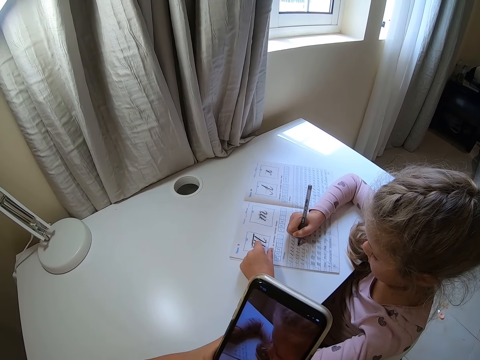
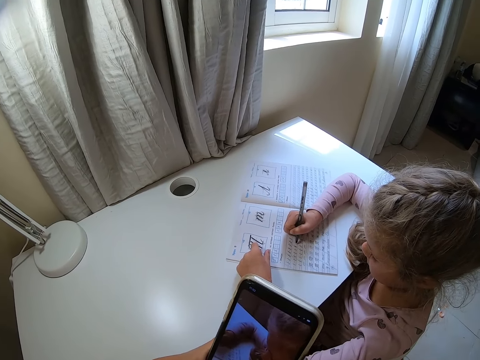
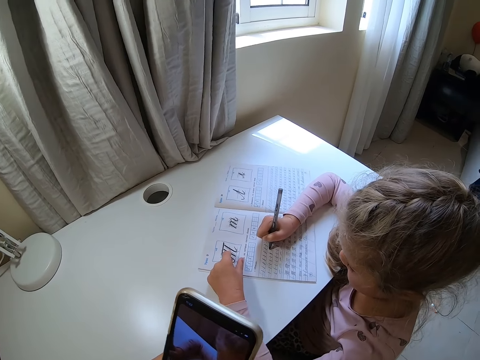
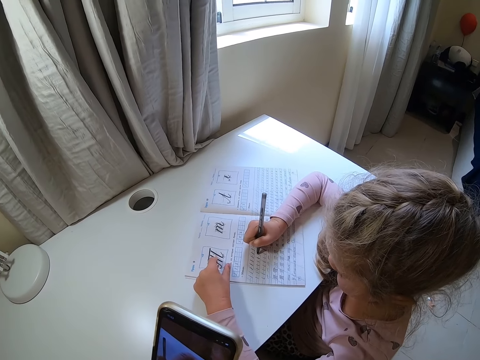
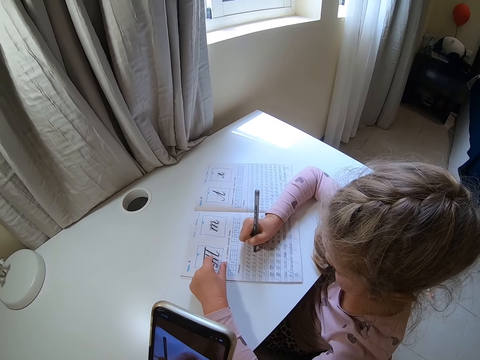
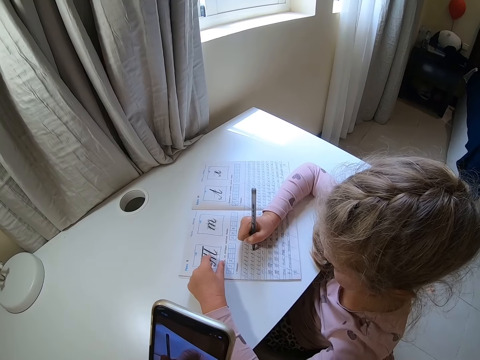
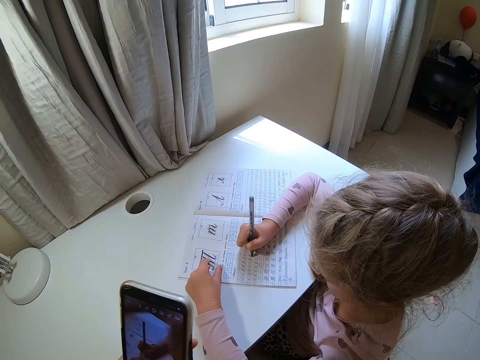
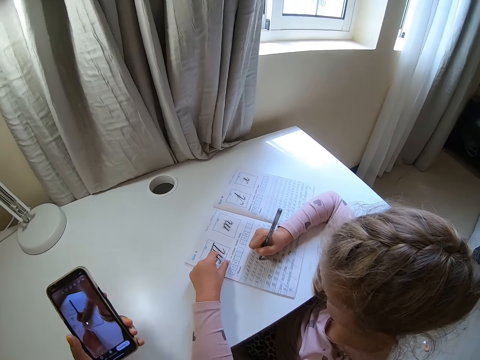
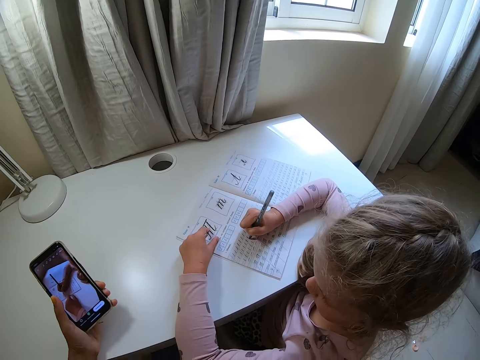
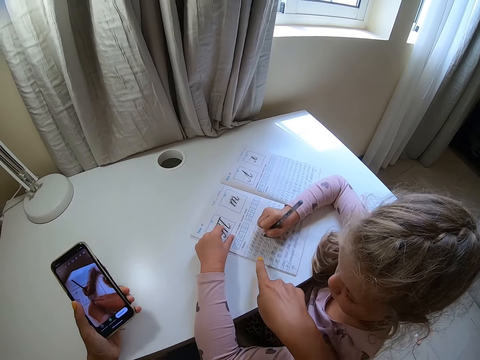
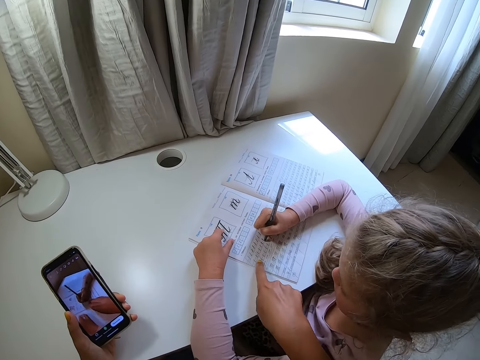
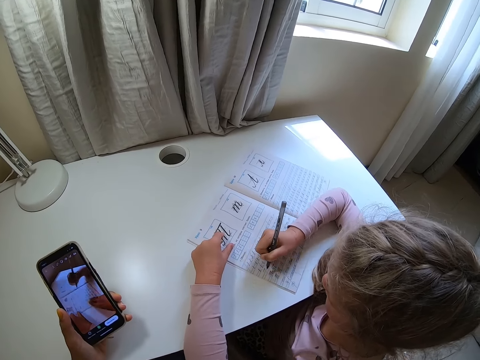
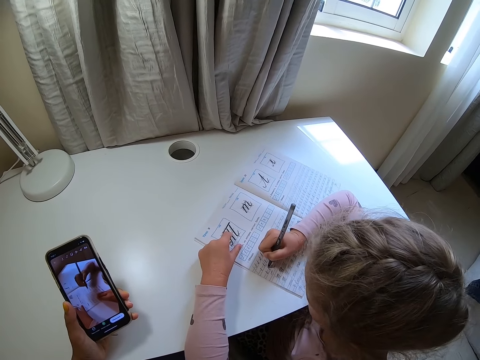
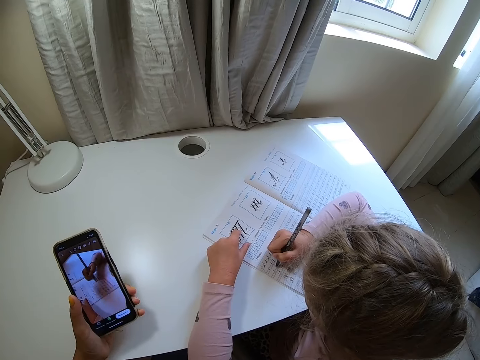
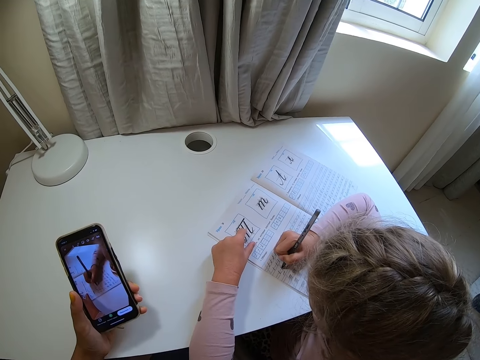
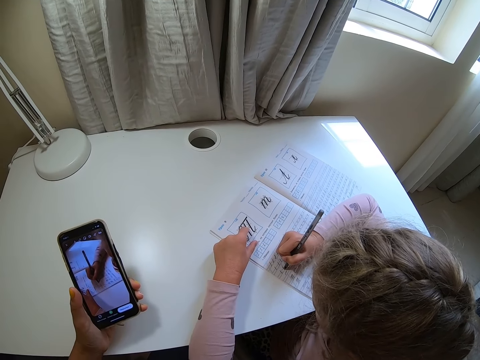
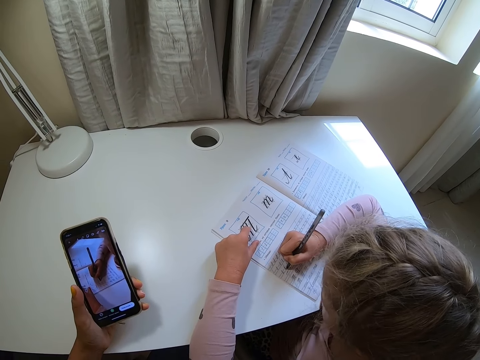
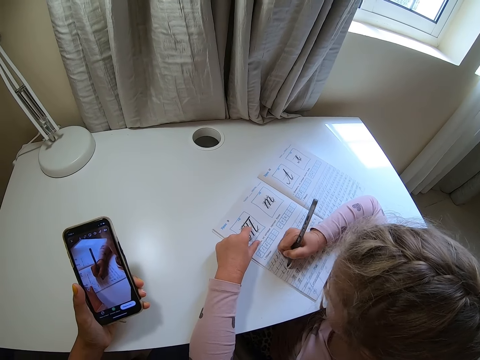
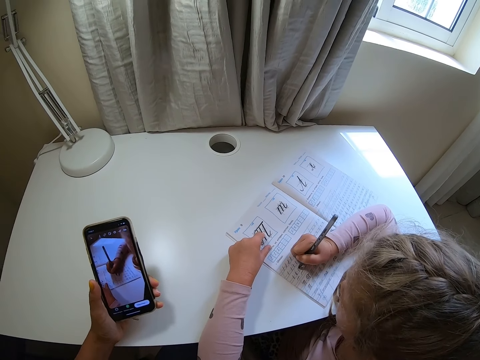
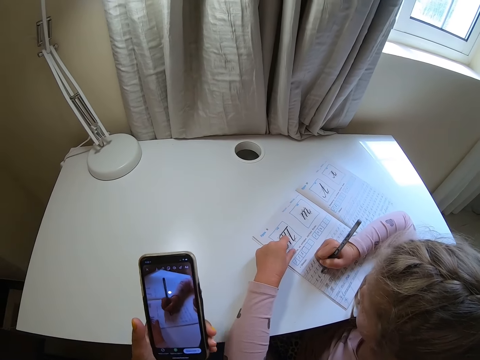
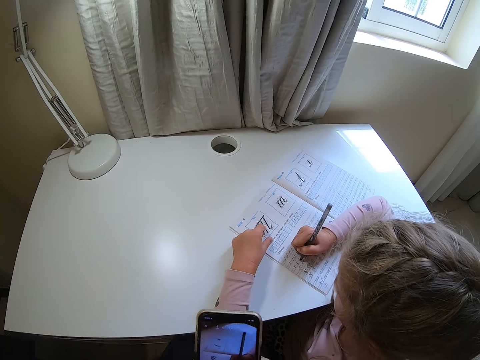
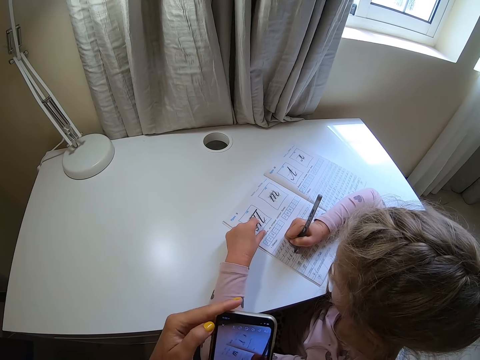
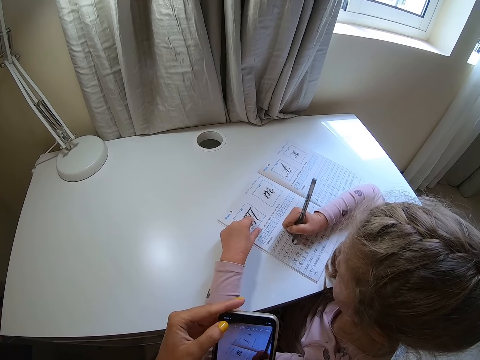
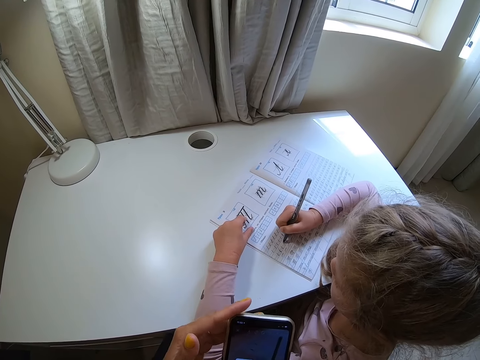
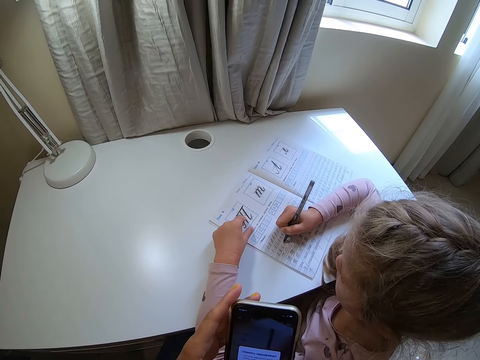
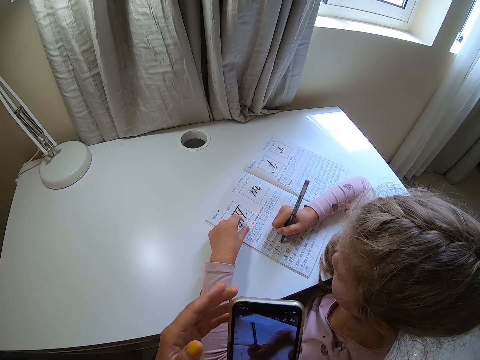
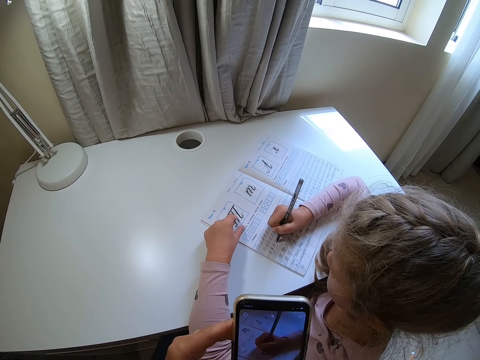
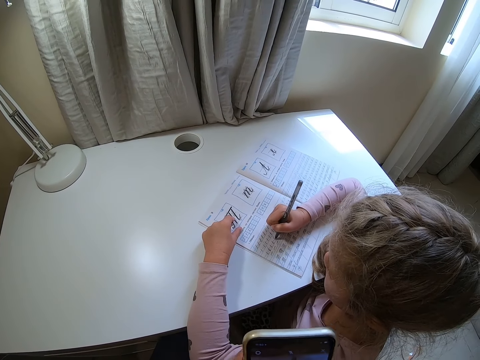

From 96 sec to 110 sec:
The camera wearer rests a hand on the desk. They point at the book. A child writes on the book. The camera wearer moves a hand away and operates the phone.

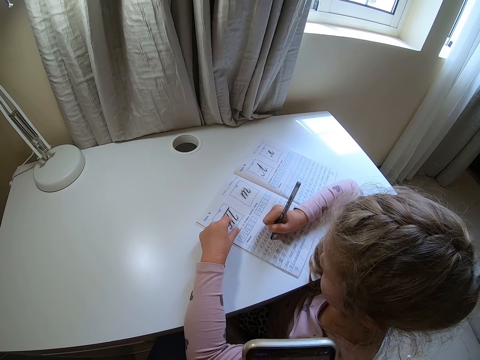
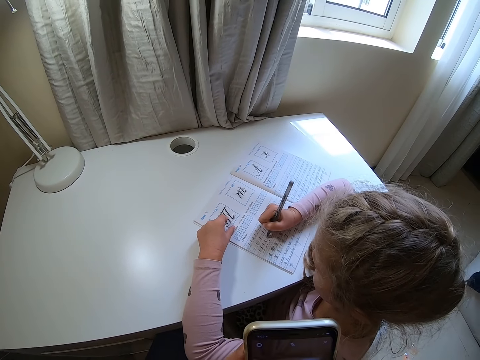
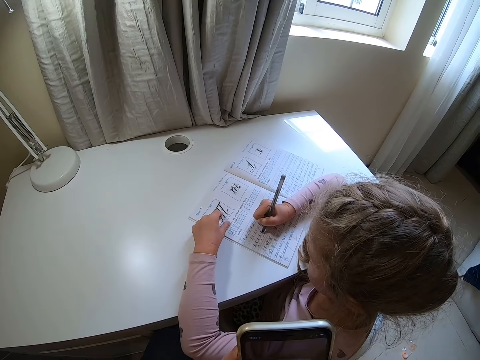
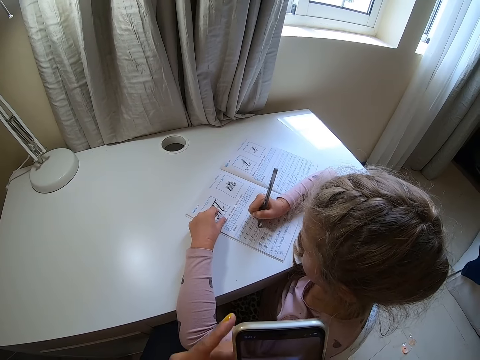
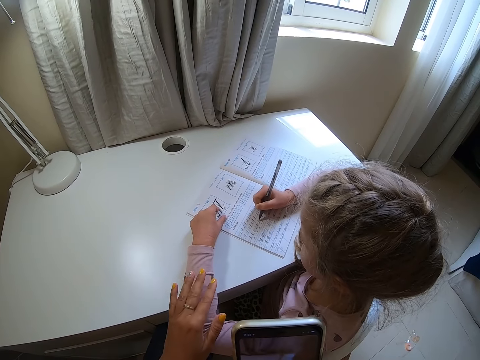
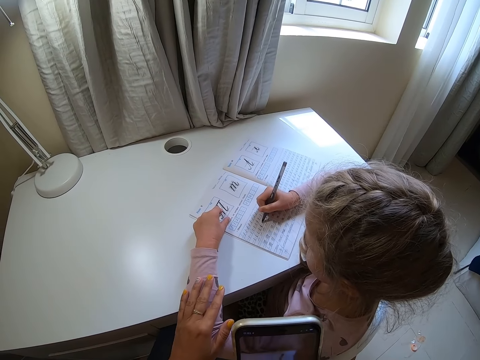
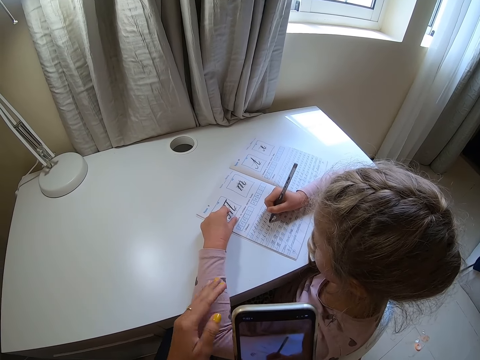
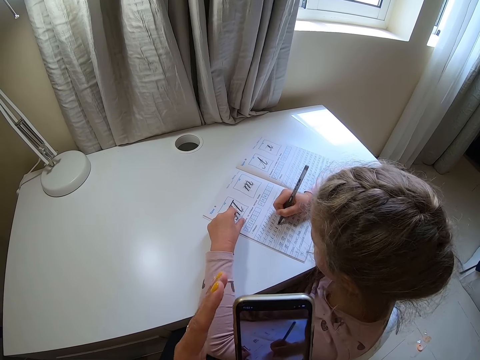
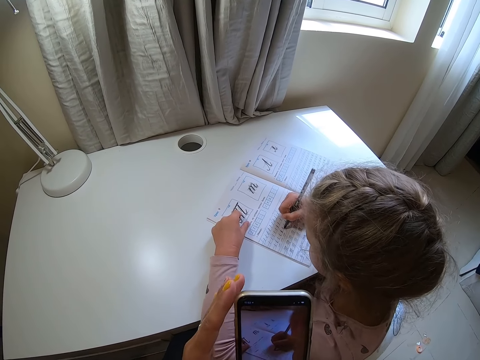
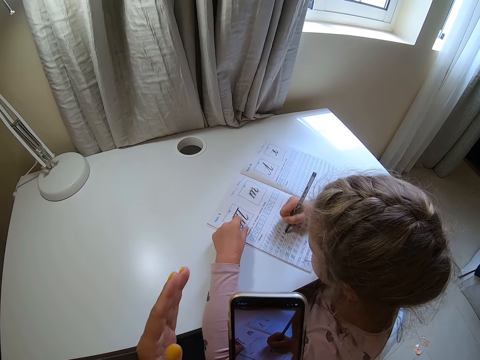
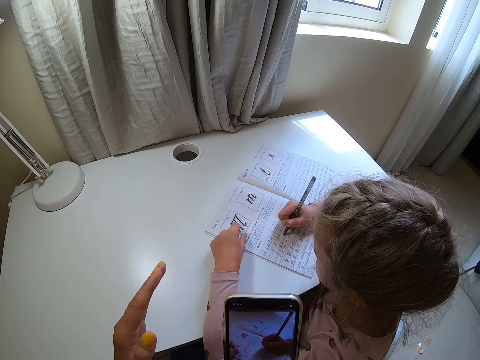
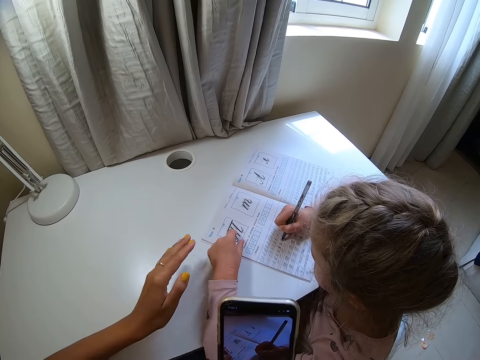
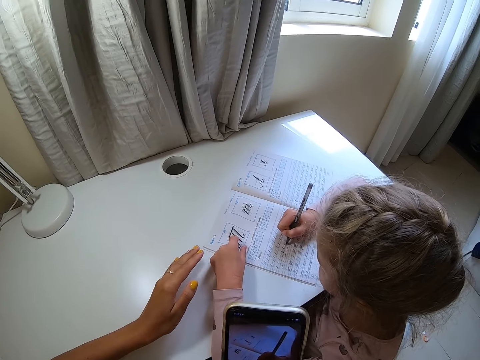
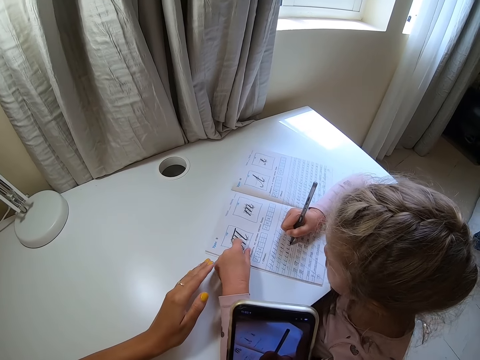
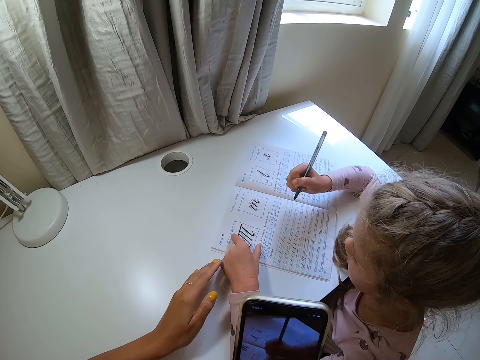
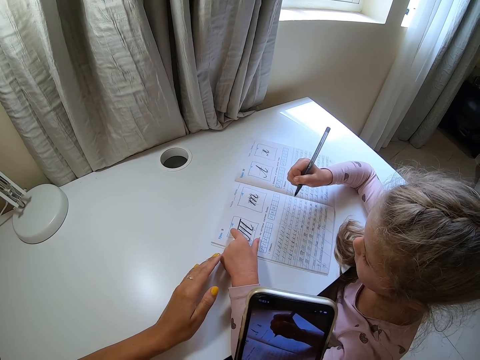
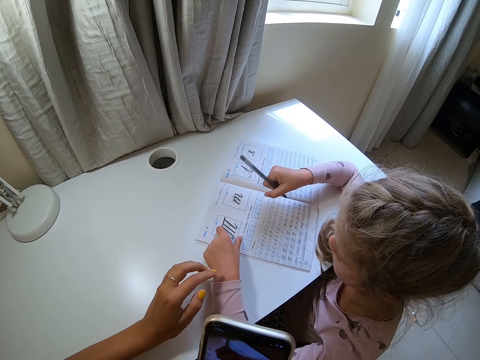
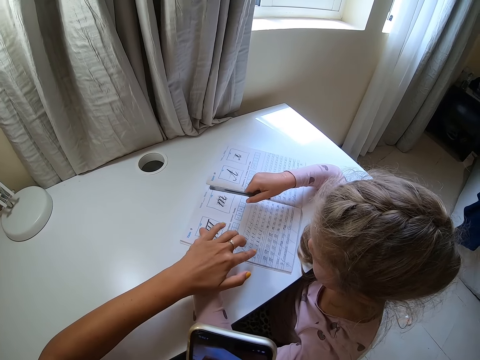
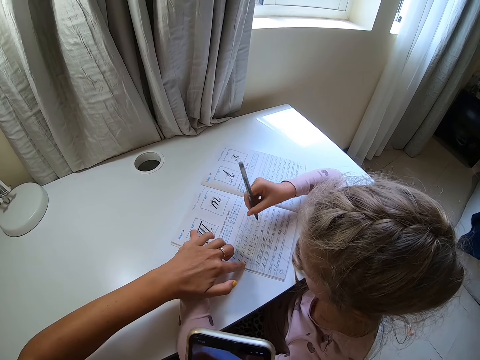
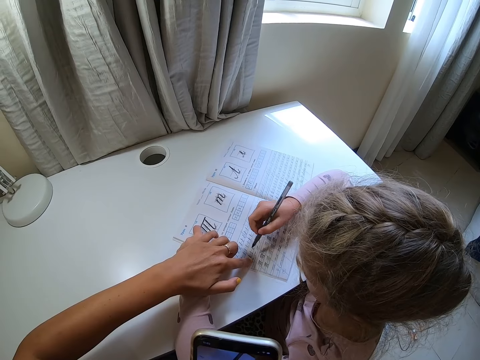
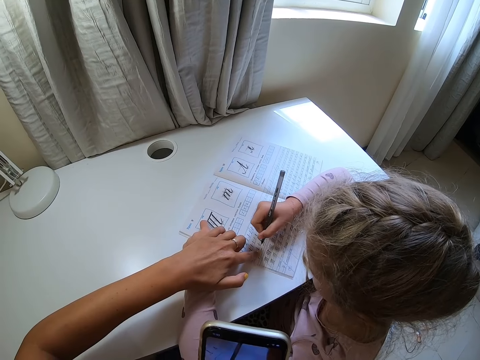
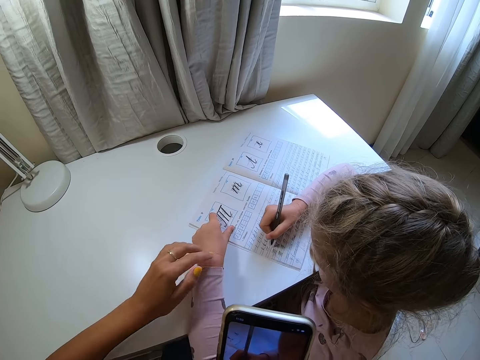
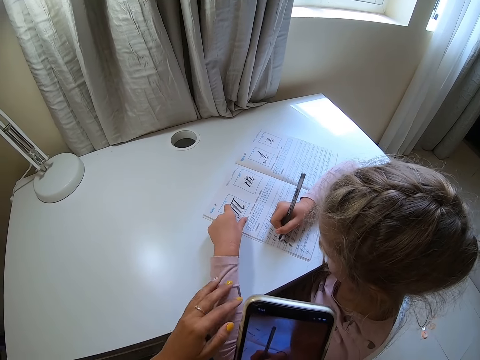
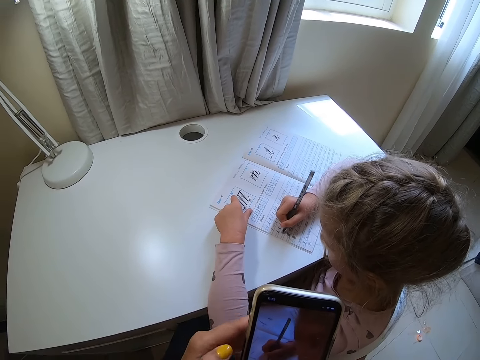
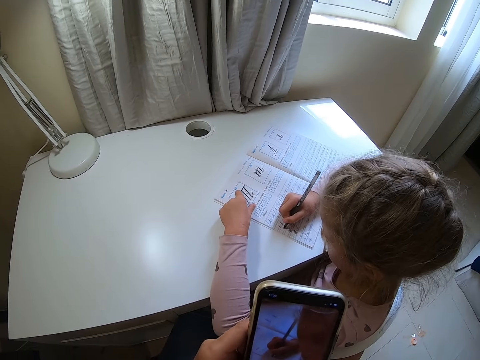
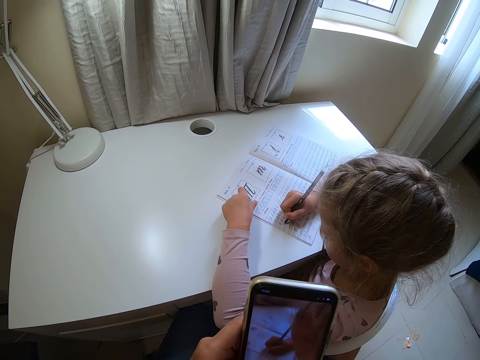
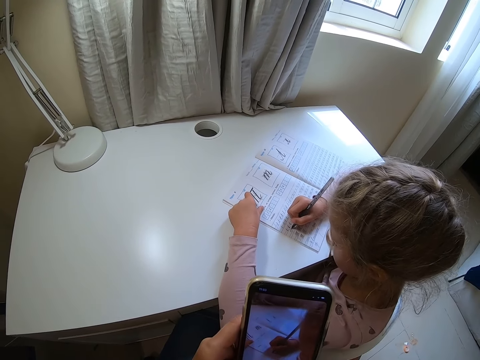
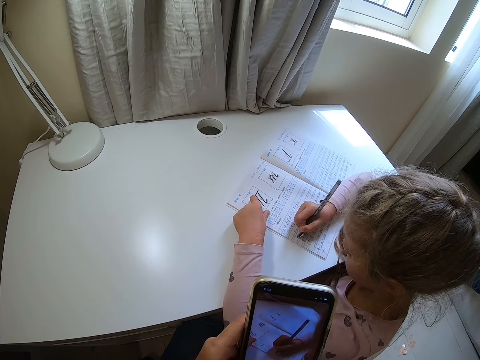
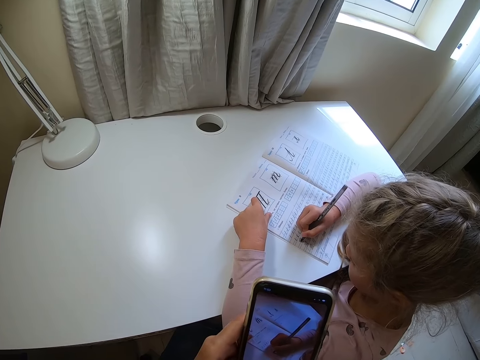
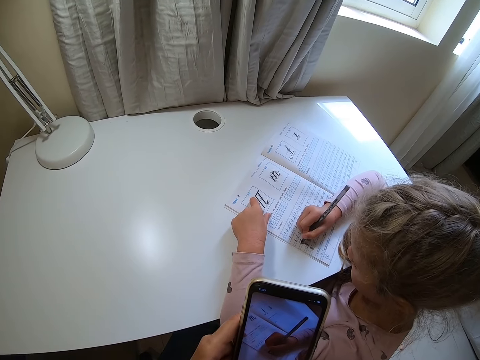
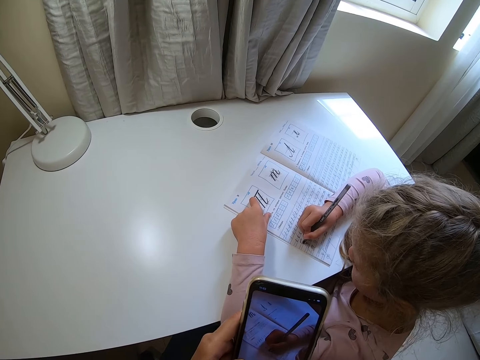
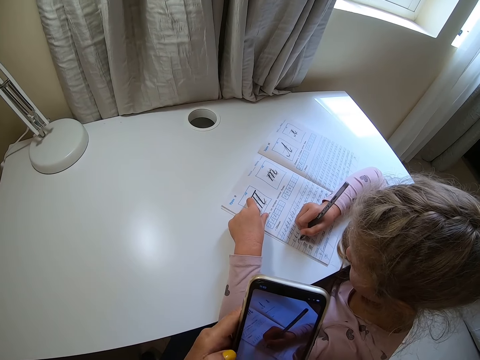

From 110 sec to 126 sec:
The camera wearer touches a child. They touch the phone and touch the child's hand. The child lifts a pen. The camera wearer touches the book and points at the book. They touch the child. The child writes on the book. The camera wearer holds the phone.
